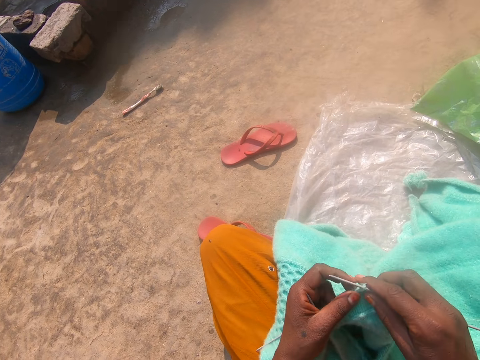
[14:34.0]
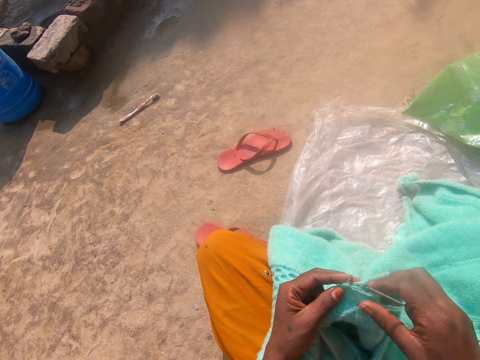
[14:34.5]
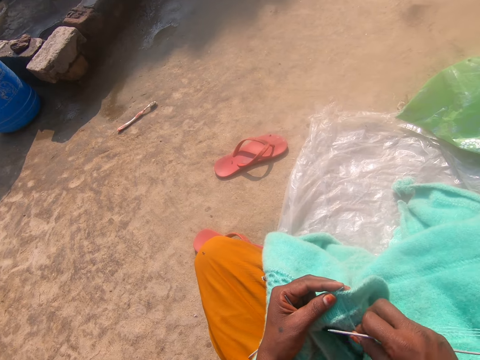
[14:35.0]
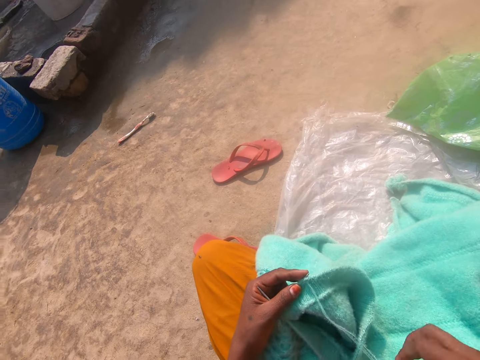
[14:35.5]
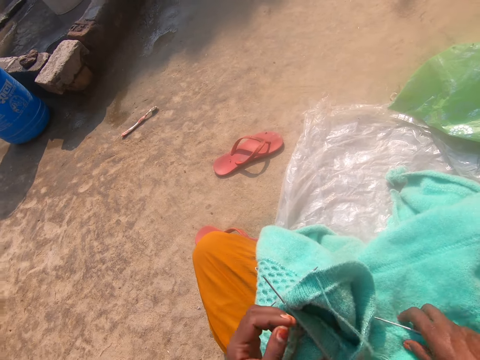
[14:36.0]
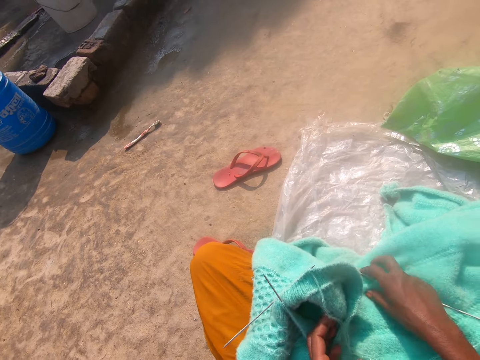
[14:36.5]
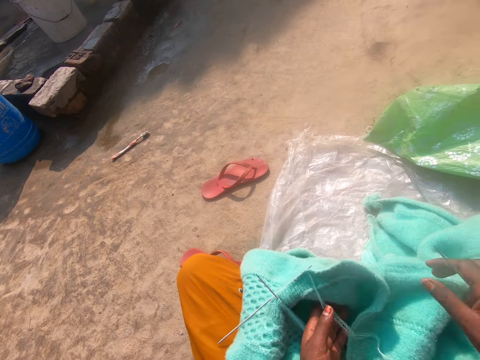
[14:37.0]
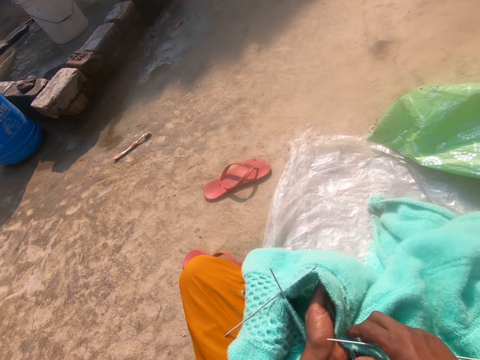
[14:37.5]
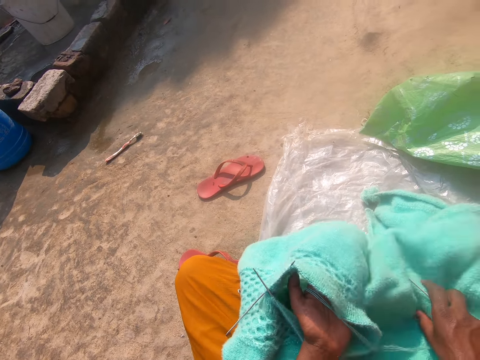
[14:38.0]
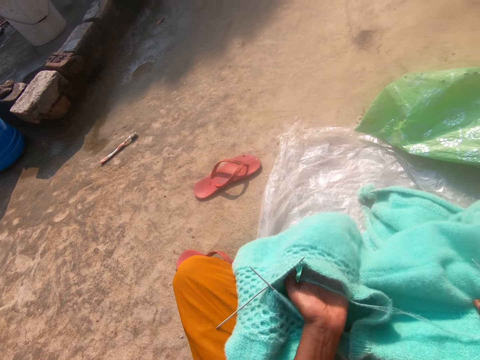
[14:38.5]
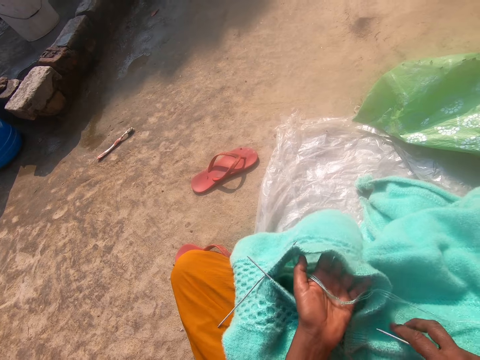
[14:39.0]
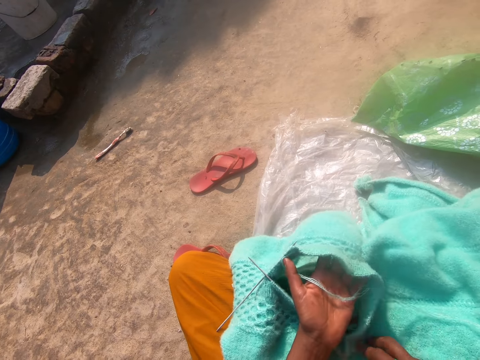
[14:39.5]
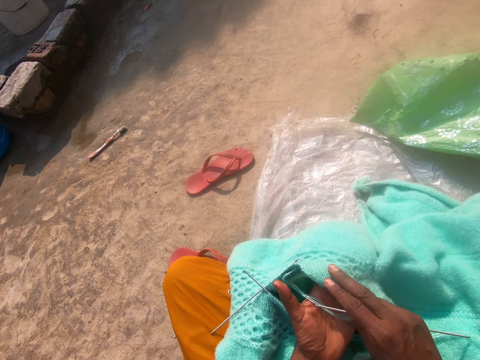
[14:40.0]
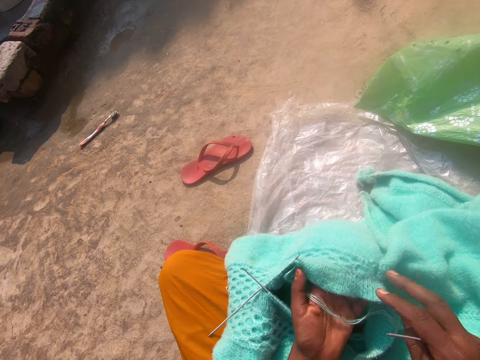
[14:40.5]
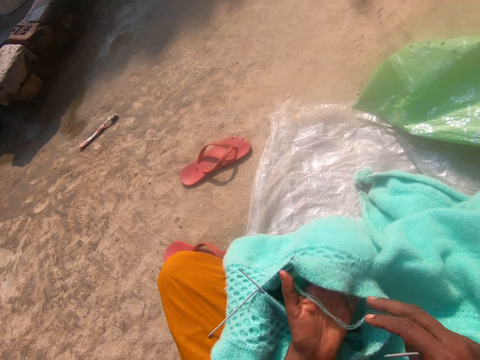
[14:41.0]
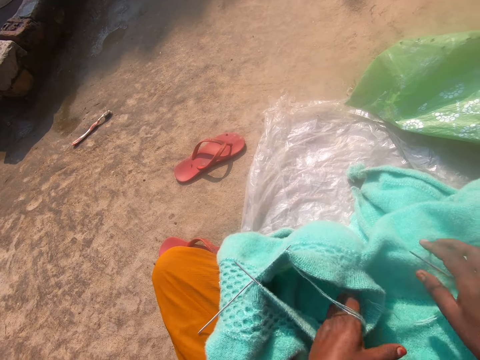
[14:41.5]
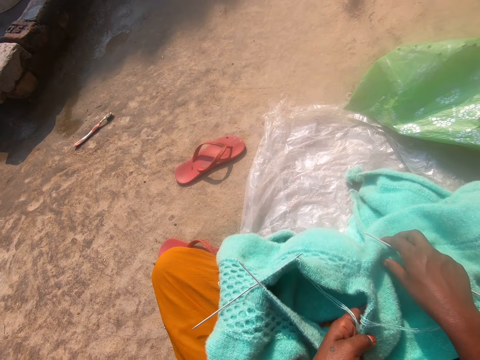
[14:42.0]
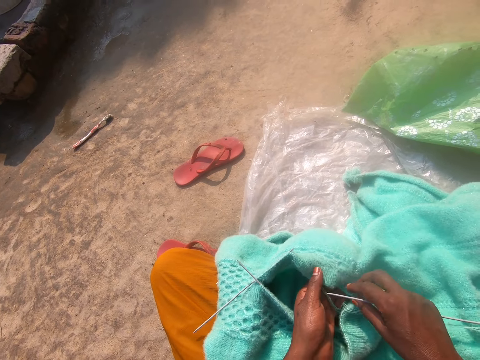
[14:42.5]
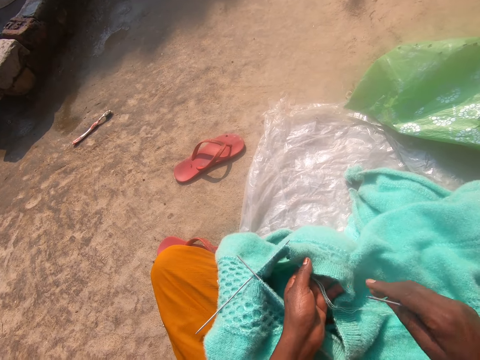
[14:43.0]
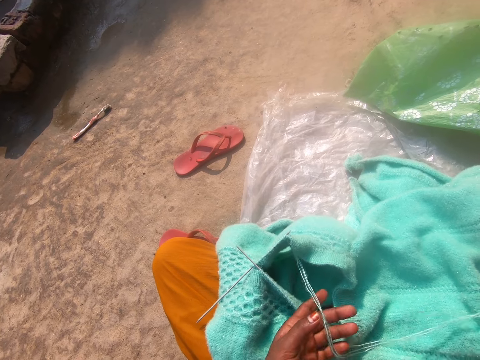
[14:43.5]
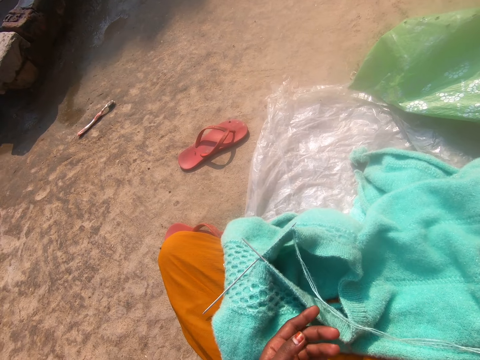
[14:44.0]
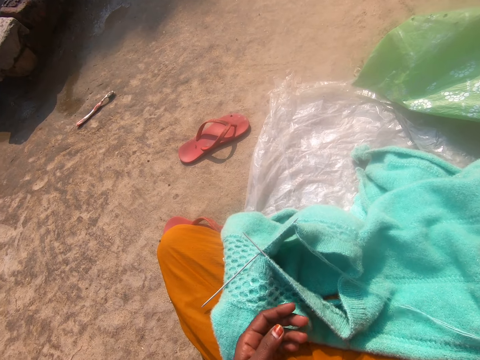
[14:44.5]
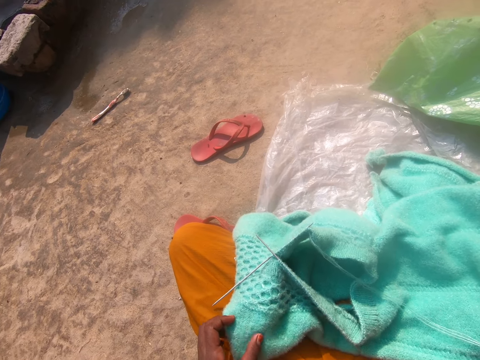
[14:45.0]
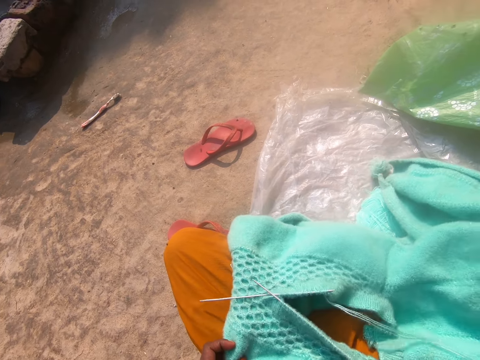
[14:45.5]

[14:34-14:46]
The camera wearer moves her hands towards her. She moves her right hand forward. She holds the crocheted yarn with both her hands. She adjusts the position of the crocheted yarn on her lap with both her hands. She rubs her fingers on the crocheted yarn. She moves her hand towards her. She moves her right hand forward. She adjusts the position of the crocheted yarn with both her hands.

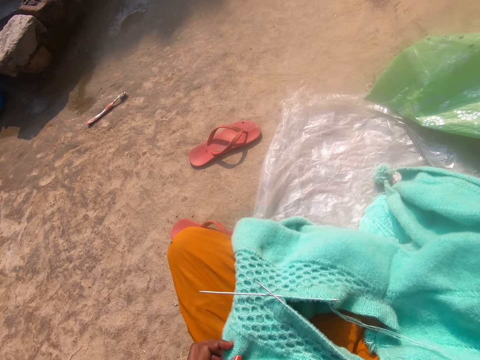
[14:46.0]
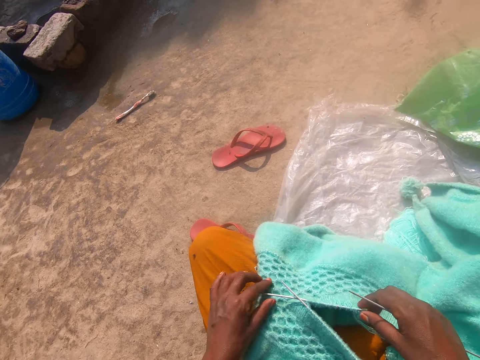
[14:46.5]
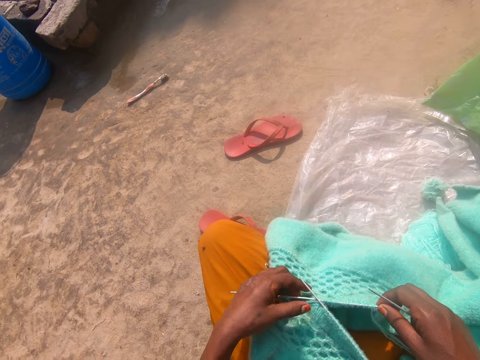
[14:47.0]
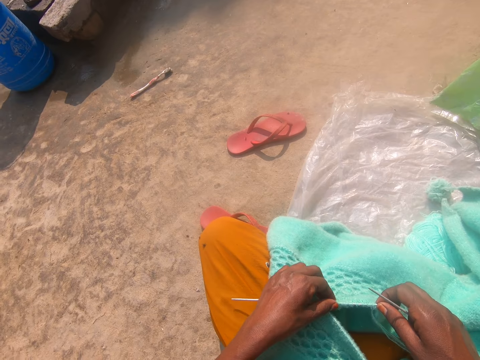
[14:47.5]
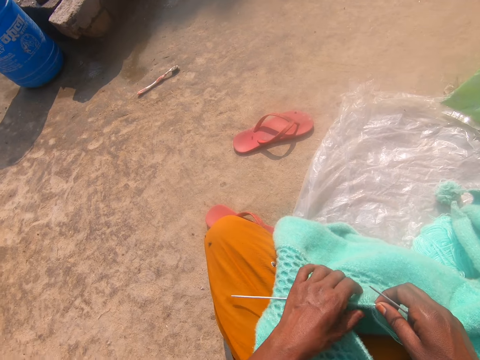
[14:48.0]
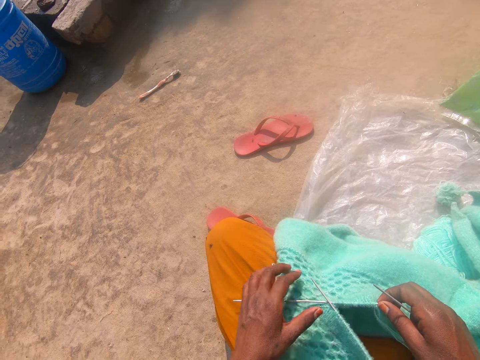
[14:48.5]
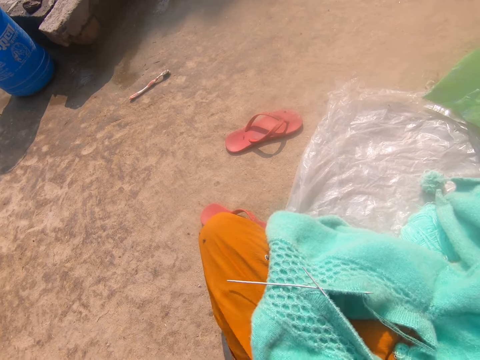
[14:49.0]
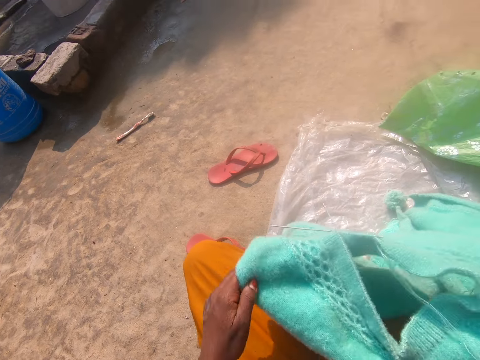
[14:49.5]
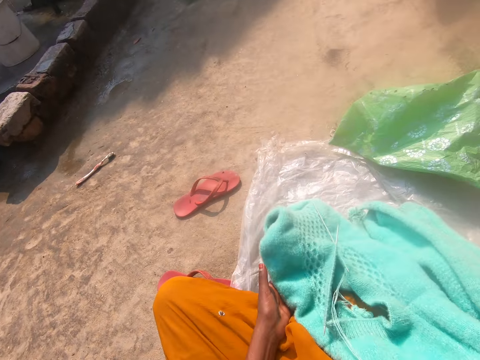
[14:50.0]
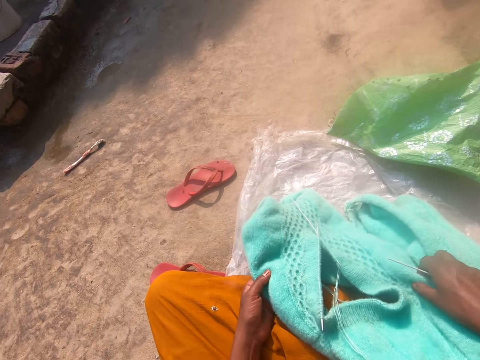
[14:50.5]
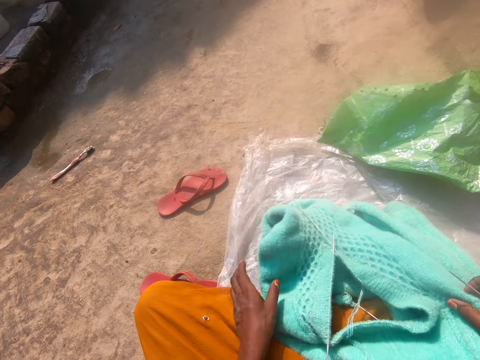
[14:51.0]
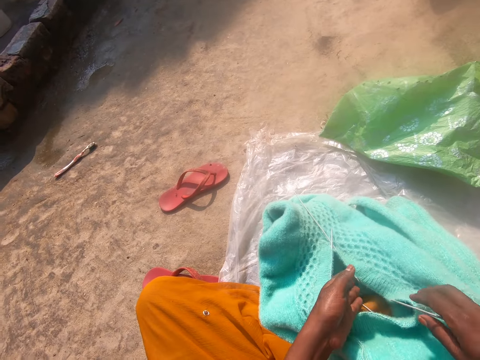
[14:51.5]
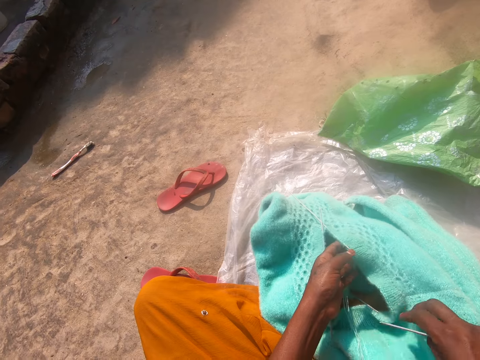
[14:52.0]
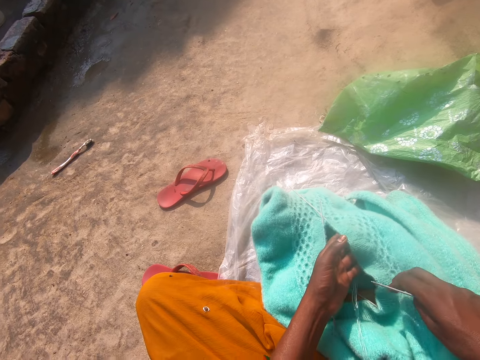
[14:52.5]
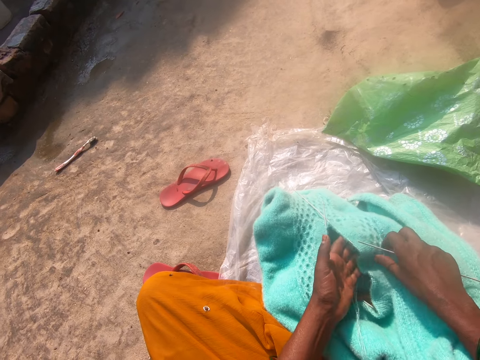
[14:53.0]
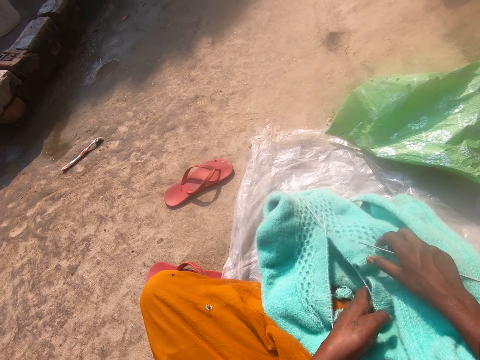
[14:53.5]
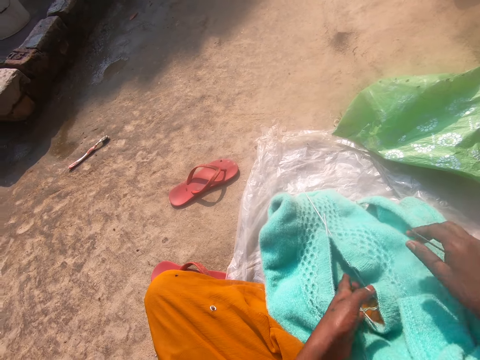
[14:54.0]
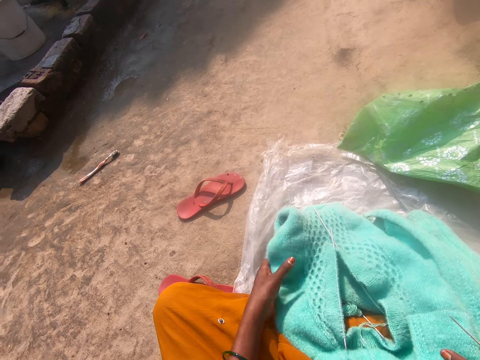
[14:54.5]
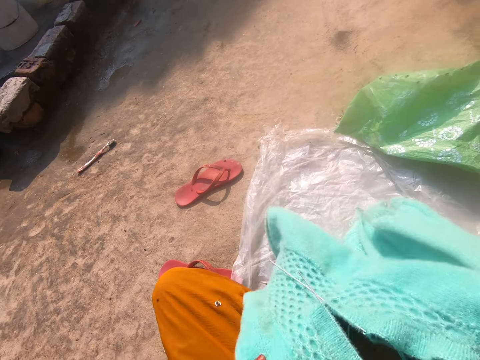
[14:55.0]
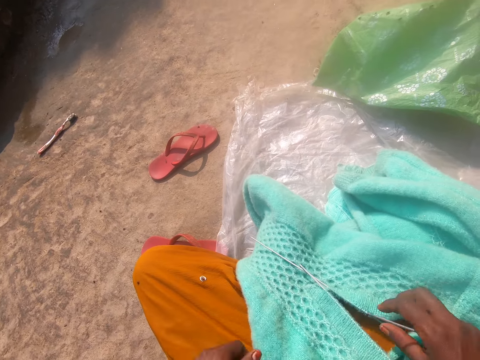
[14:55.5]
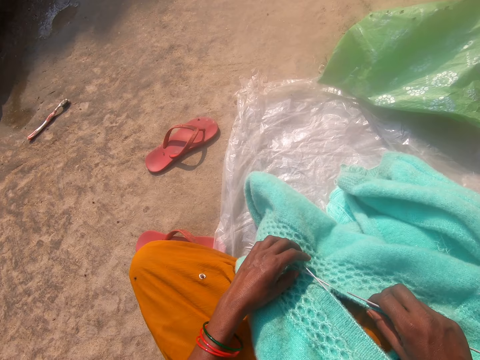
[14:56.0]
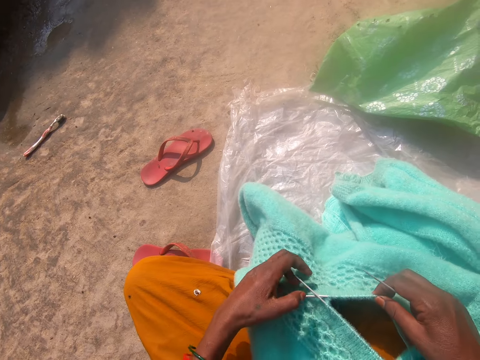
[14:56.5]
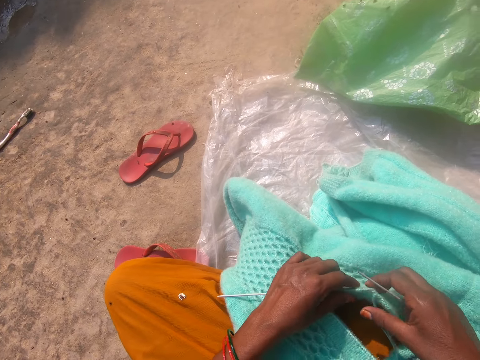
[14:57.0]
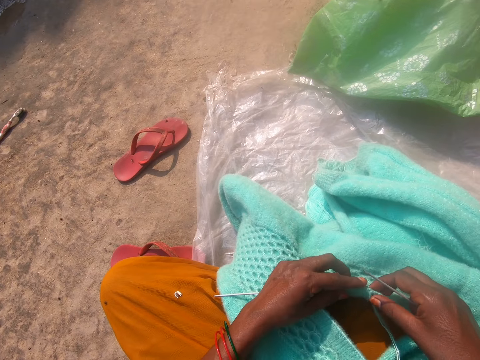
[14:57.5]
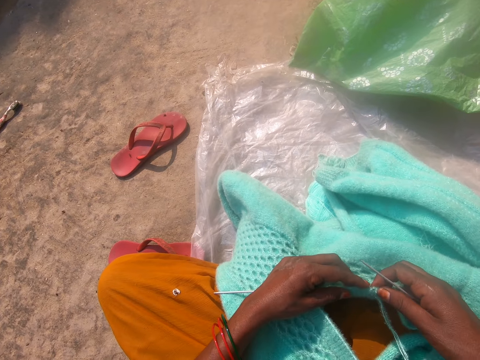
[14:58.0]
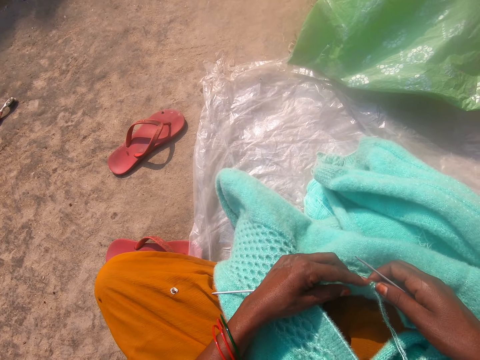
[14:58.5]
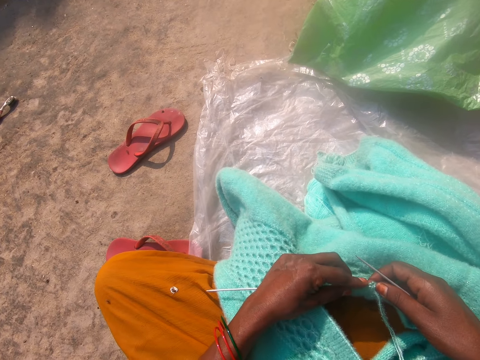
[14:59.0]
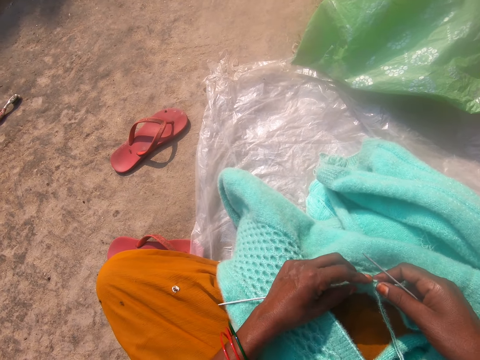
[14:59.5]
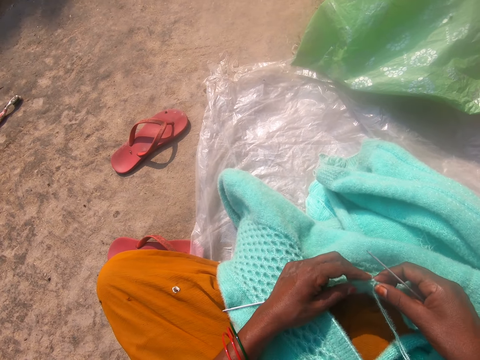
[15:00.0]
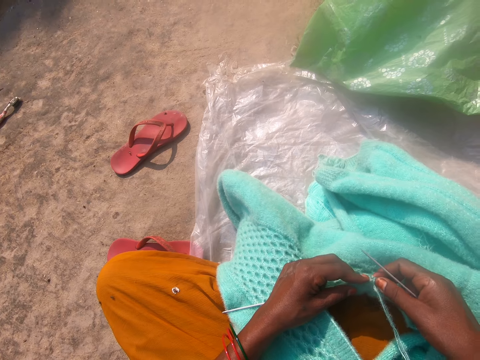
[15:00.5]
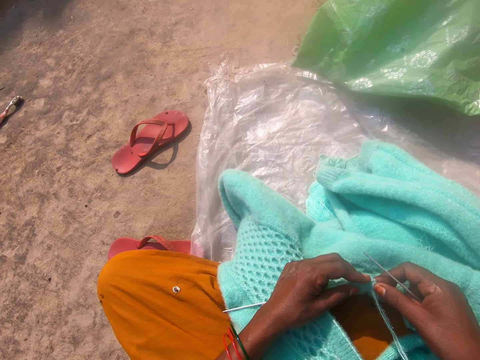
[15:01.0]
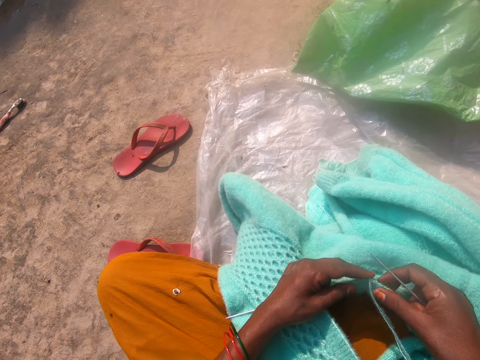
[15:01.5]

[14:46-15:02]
The camera wearer moves her left hand forward. She moves her right hand forward. She holds the needle with both her hands. She pushes the crochet needle forward. She adjusts the needle in the cardigan. She moves her hands towards her. She picks up the crocheted yarn. She adjusts the cardigan on her lap. She turns the crocheted yarn. She drops the crocheted yarn on her thighs. She moves her right hand forward. She holds the crocheted yarn with both her hands. She moves the crocheted yarn towards her. She moves her left hand forward. She holds a part of the crocheted yarn with her hand. She presses on a part of the crocheted yarn. She moves her right hand forward. She moves her left hand towards her. She moves her hands towards her. She moves her left hand forward. She holds the crocheted yarn with both her hands. She pulls the crocheted yarn towards her. She moves her hands forward. She holds the crocheted yarn with her right hand. She holds the crochet needle with her left hand. She pulls the crocheted yarn towards her. She moves her left hand forward. She pushes the end of the crocheting needle towards her. She adjusts the needle in the cardigan.
